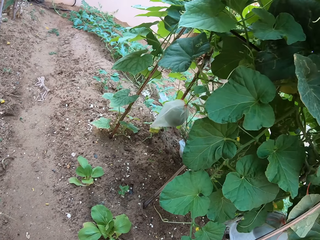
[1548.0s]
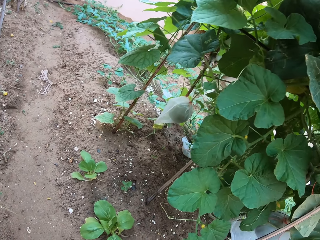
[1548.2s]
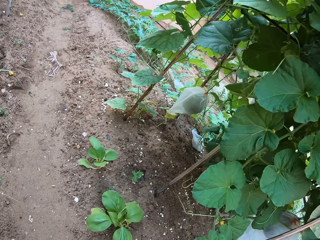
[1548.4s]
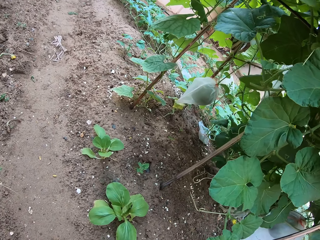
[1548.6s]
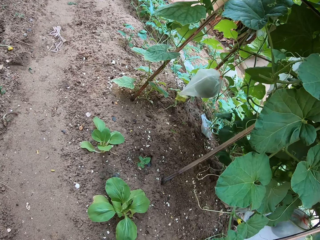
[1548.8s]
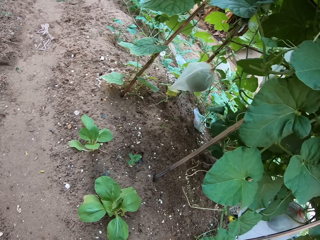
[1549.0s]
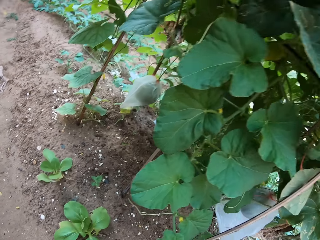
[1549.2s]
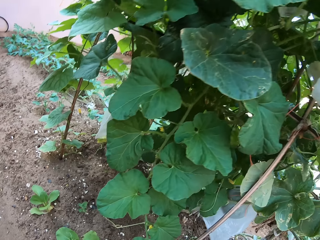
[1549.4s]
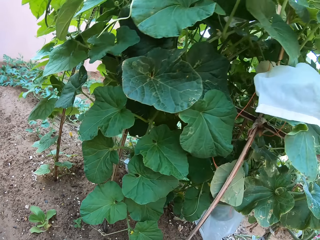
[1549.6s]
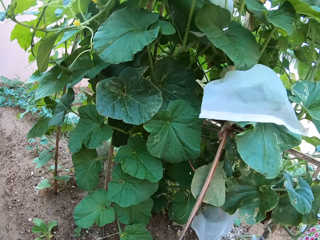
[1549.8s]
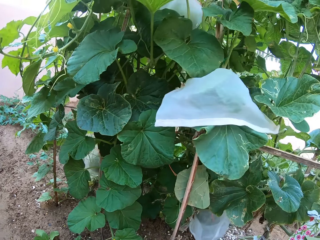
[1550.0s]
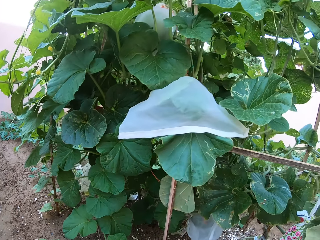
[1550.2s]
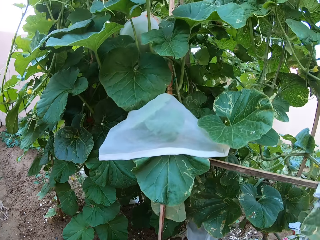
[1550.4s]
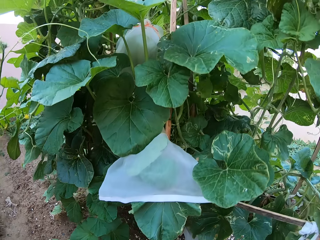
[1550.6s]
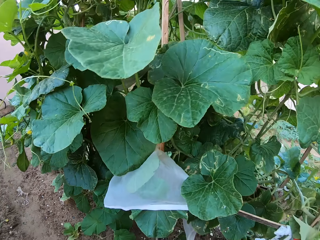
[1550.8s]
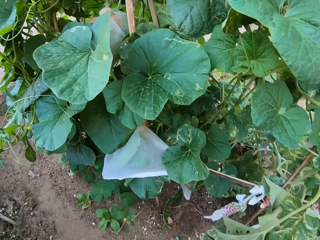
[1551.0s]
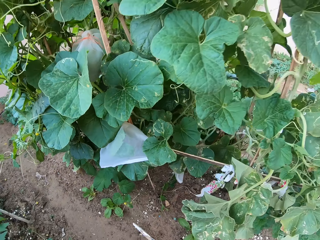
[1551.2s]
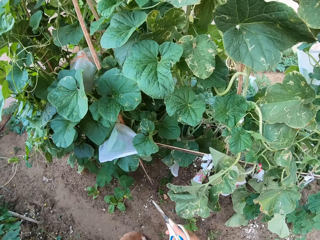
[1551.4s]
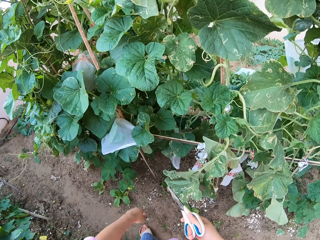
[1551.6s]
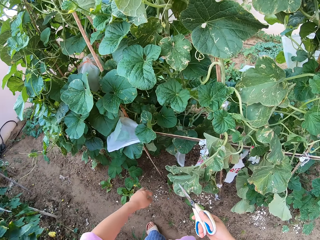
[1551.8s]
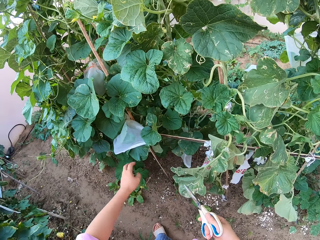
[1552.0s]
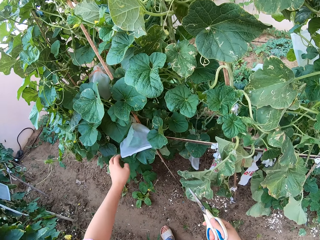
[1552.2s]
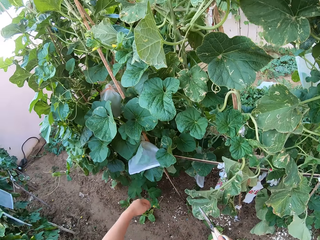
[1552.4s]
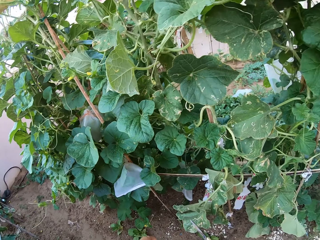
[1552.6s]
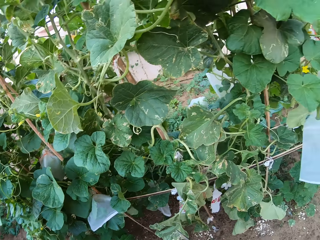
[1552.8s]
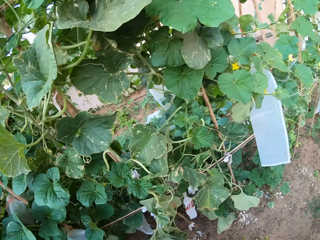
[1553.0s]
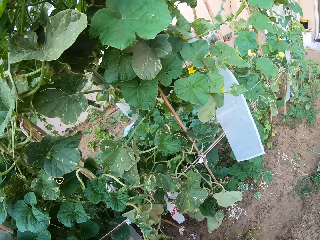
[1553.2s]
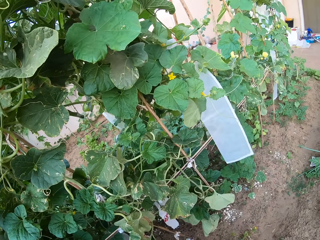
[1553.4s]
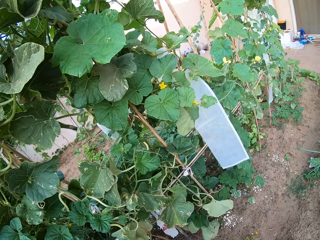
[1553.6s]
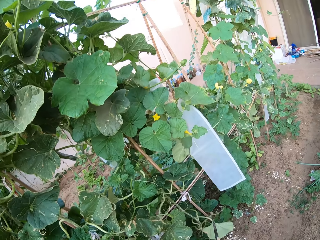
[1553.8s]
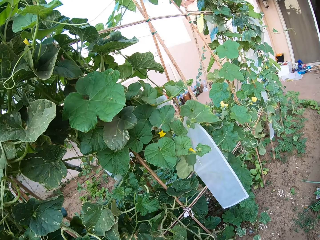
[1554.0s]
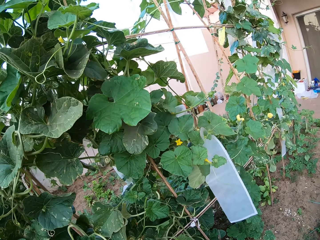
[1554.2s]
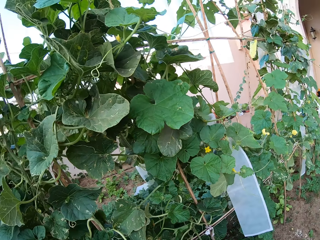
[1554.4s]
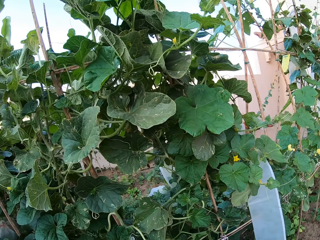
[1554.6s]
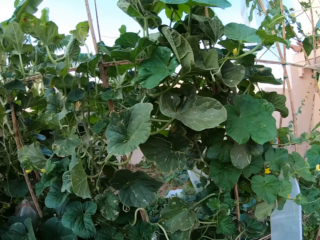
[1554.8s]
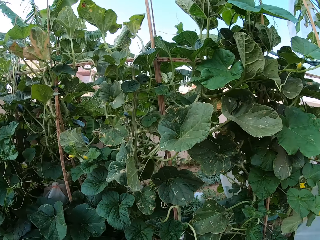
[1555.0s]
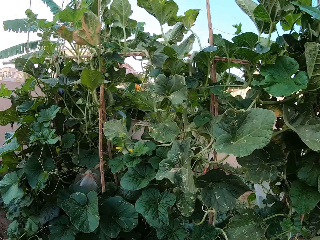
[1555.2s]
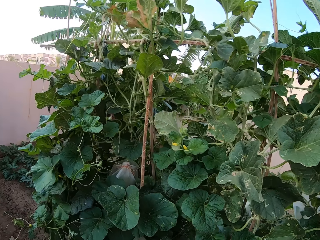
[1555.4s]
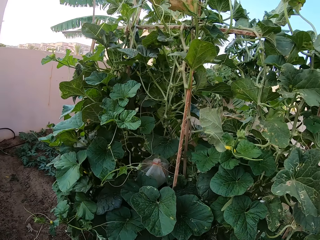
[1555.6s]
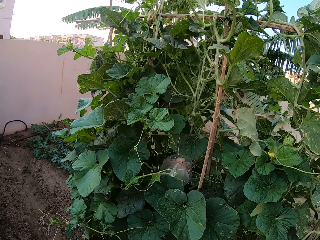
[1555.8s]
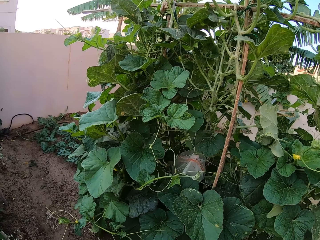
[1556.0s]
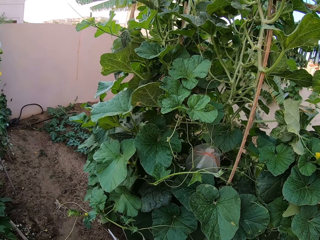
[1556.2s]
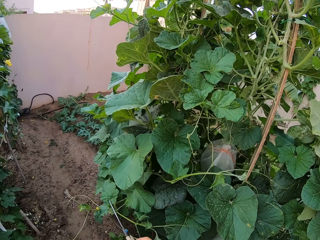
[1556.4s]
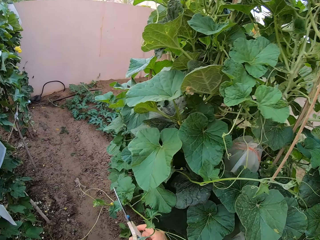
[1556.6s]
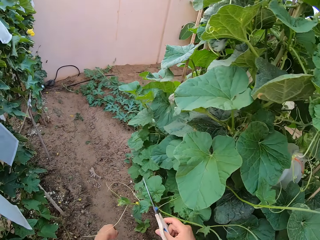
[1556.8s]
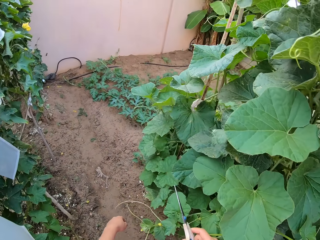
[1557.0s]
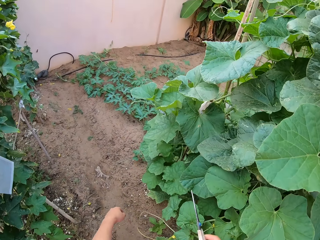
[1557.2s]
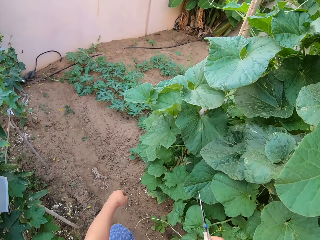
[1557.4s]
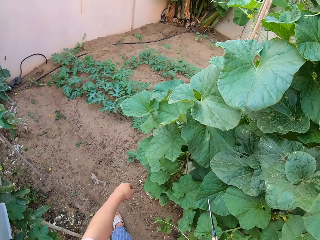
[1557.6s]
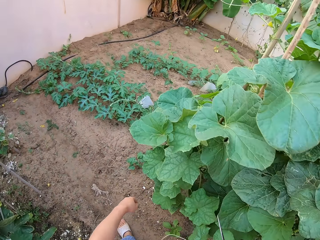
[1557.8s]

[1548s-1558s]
The camera wearer stands up.

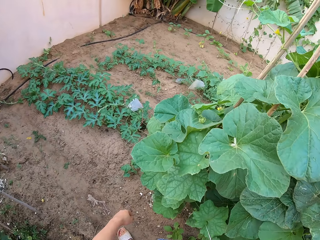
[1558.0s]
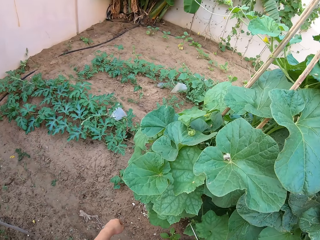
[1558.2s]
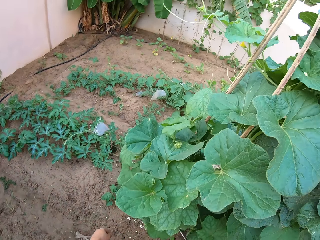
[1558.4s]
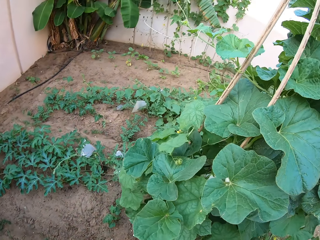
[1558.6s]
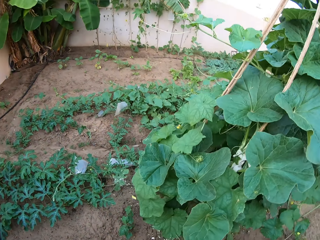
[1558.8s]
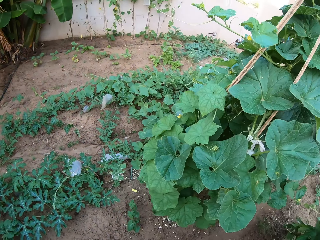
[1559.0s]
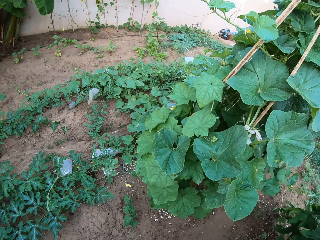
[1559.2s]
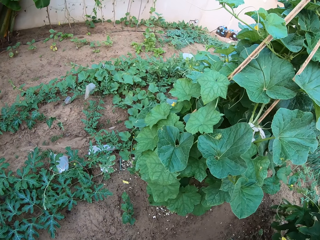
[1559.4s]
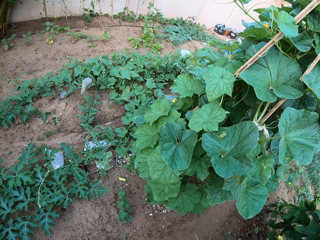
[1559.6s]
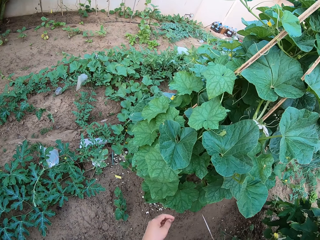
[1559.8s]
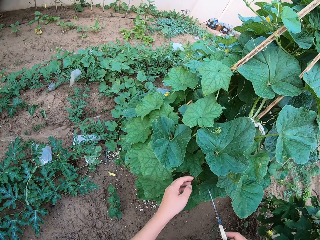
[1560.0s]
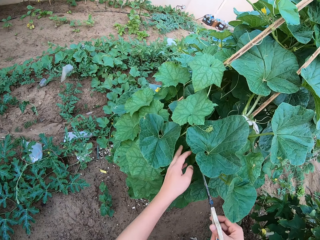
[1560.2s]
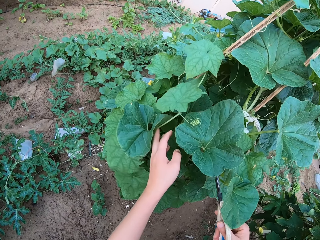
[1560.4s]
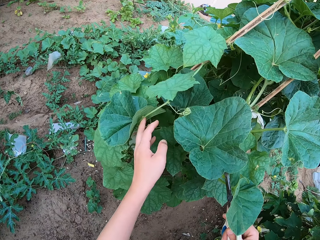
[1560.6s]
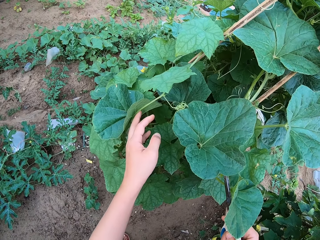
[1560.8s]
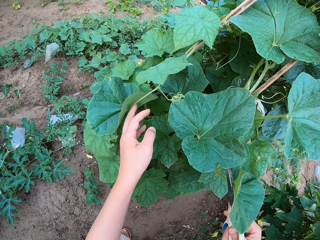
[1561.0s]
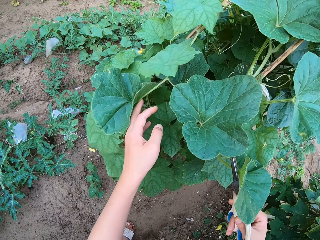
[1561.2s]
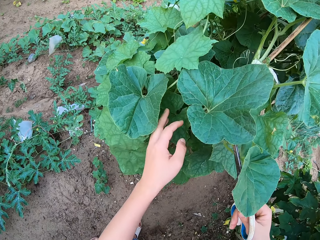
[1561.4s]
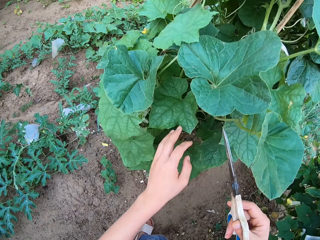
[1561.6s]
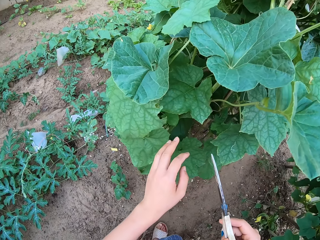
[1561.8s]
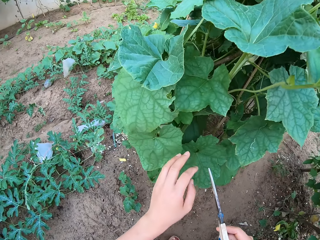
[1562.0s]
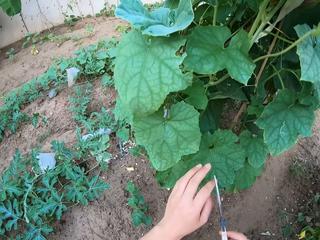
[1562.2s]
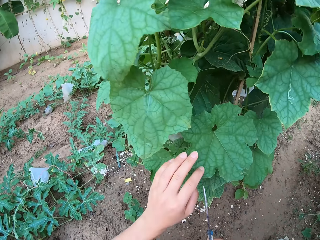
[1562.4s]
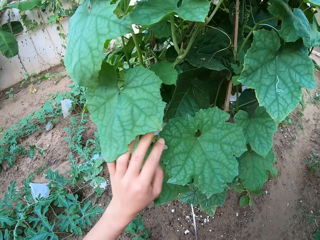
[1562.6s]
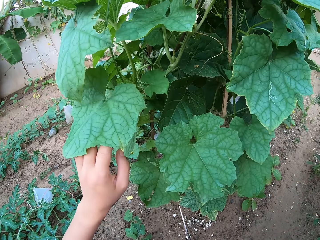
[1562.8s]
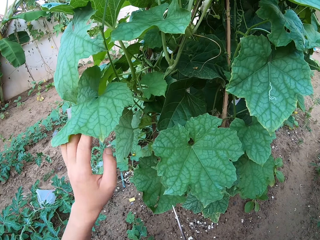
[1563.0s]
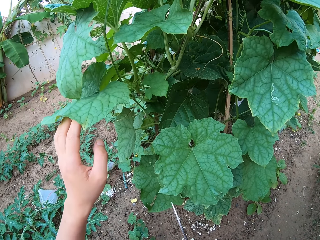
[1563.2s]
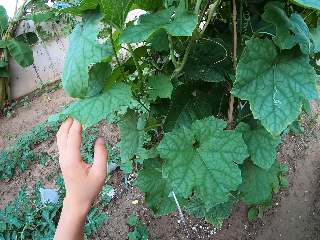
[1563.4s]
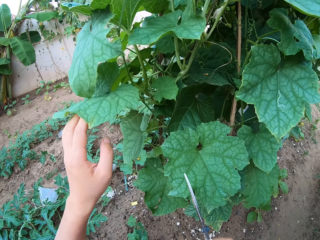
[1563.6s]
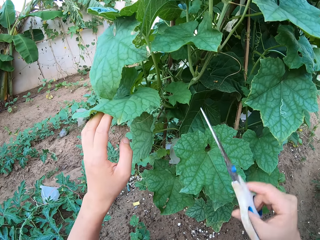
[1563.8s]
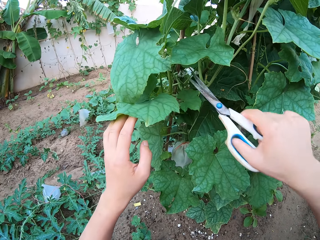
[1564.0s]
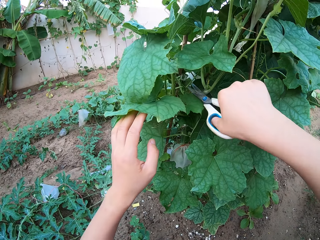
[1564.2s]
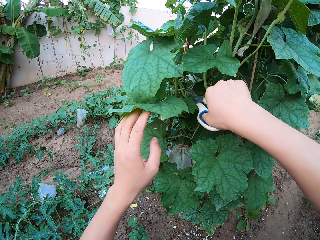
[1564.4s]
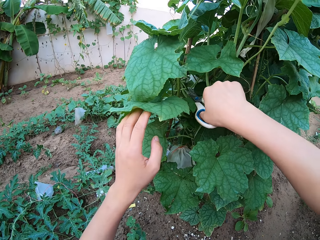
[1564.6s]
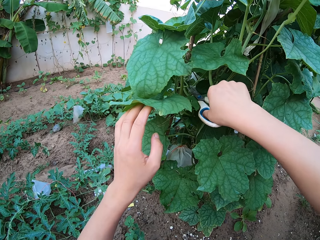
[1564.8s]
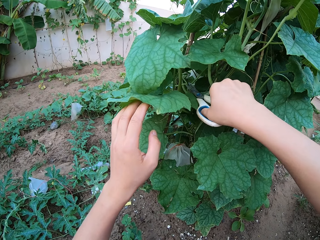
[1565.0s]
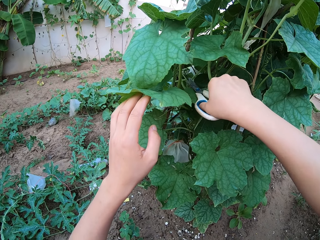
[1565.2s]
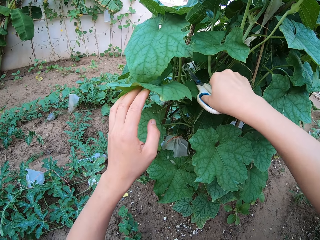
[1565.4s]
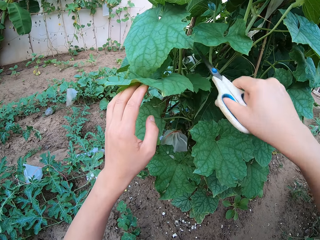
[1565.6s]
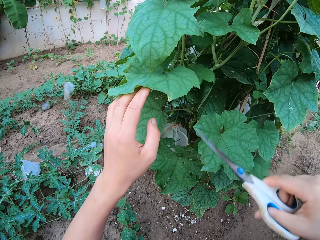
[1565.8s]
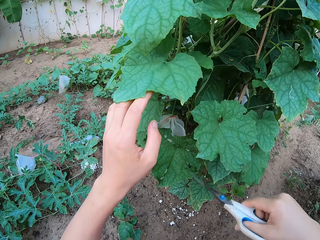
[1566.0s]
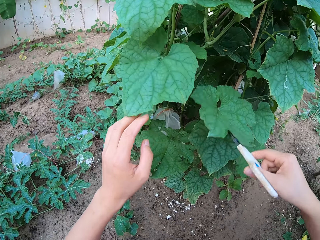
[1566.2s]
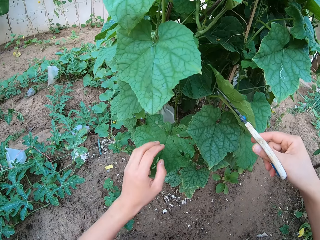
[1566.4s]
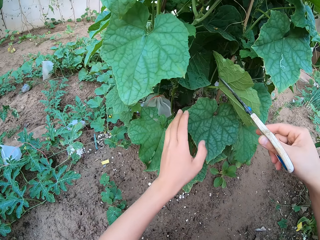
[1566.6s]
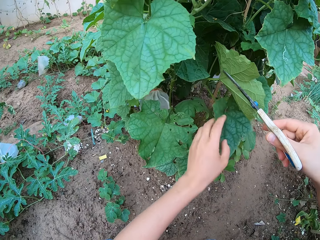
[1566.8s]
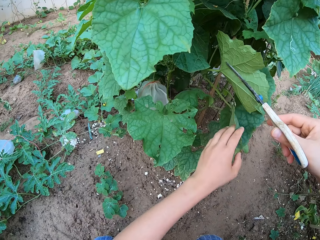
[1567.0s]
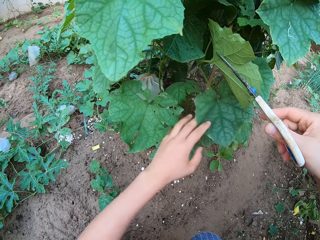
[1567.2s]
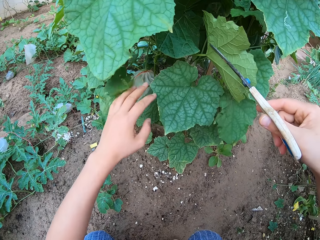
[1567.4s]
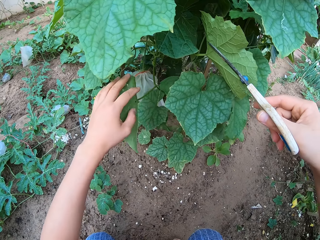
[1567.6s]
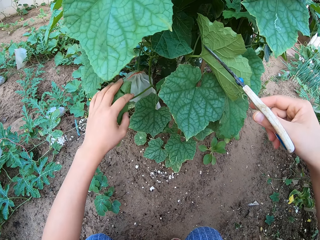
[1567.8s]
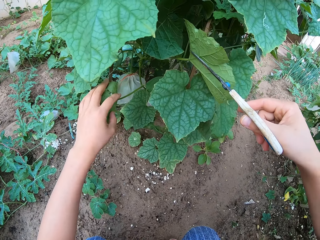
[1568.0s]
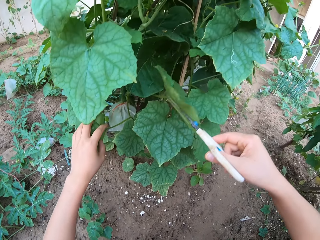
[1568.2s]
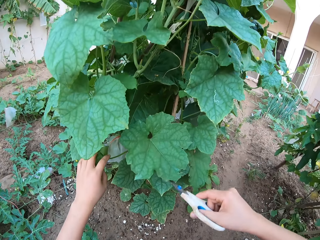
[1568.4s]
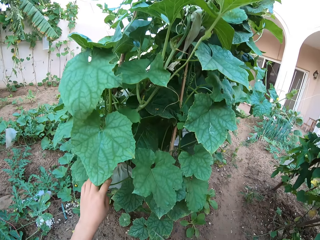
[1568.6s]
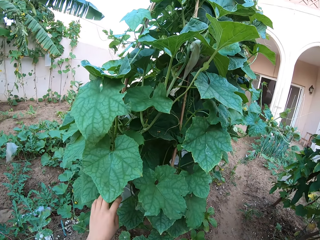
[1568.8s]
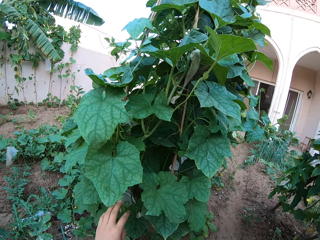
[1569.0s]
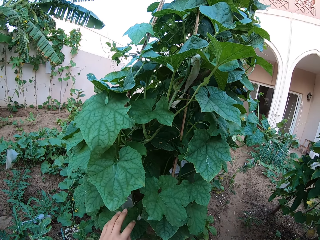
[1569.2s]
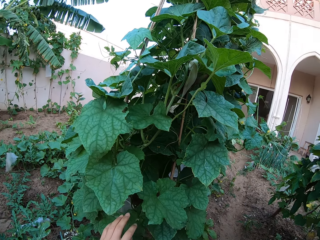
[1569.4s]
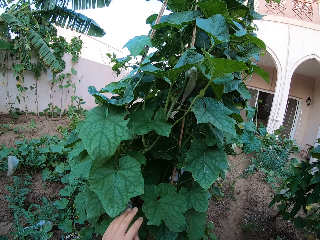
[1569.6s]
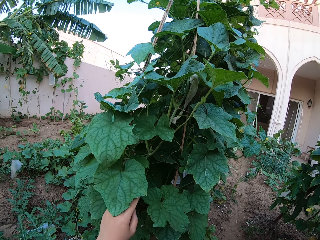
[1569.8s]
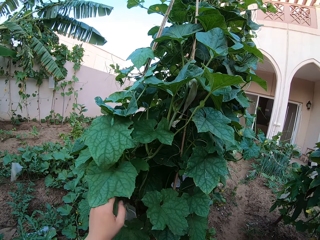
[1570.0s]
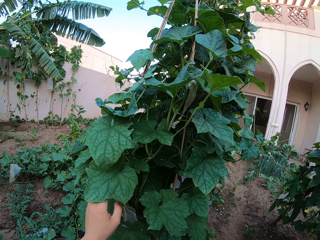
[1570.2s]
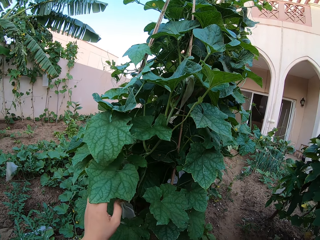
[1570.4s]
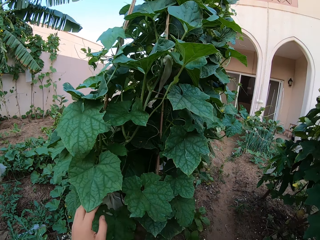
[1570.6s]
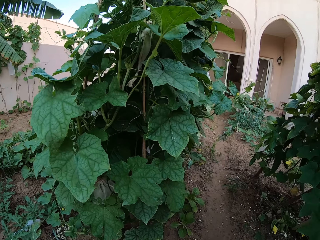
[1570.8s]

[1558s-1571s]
The camera wearer touches the plants. They move the plants' leaves. They prune the plant branch with a scissor. They move the plants' leaves.
